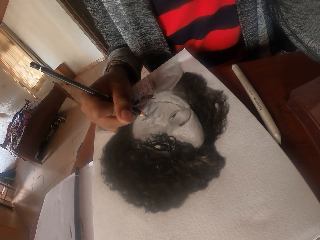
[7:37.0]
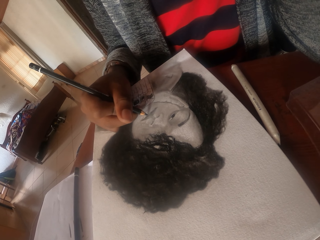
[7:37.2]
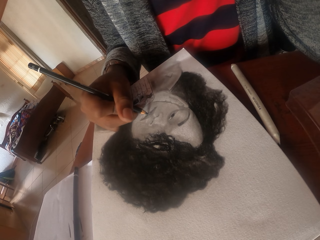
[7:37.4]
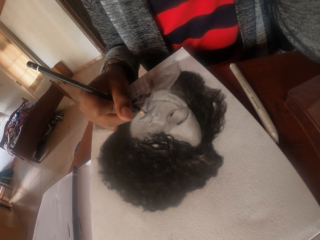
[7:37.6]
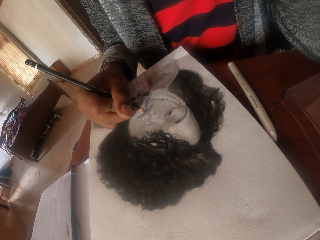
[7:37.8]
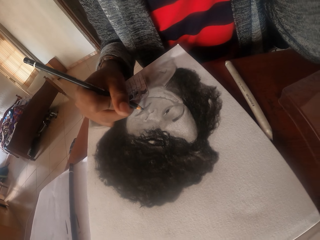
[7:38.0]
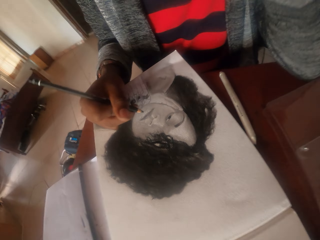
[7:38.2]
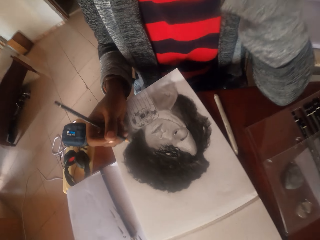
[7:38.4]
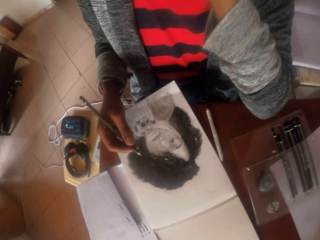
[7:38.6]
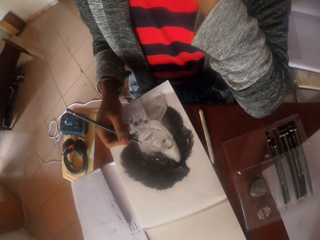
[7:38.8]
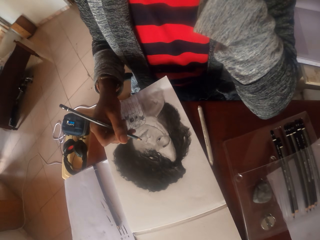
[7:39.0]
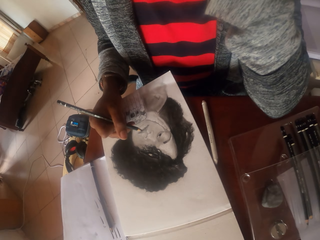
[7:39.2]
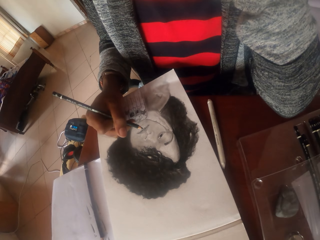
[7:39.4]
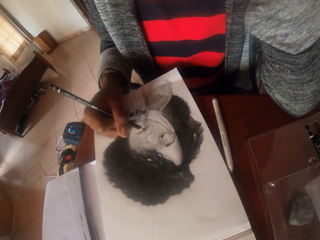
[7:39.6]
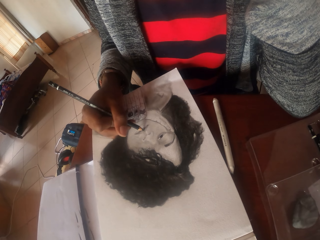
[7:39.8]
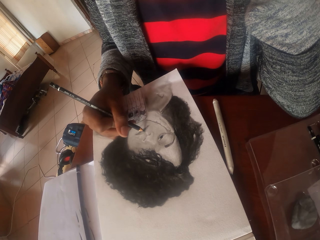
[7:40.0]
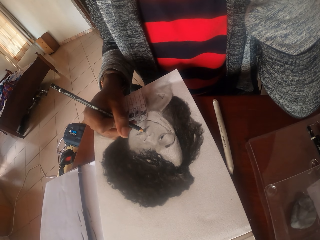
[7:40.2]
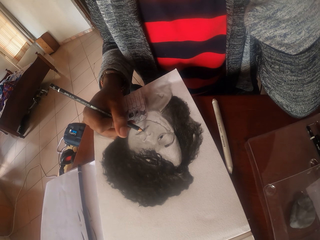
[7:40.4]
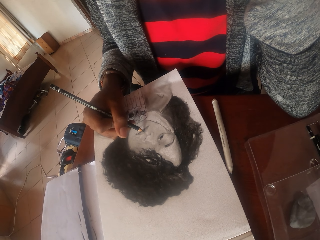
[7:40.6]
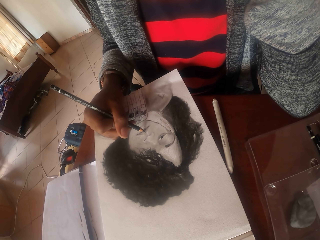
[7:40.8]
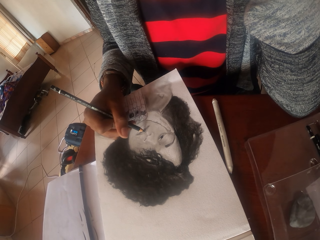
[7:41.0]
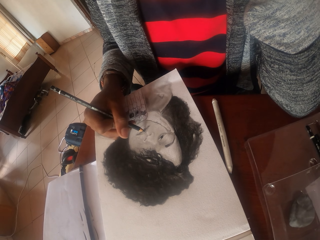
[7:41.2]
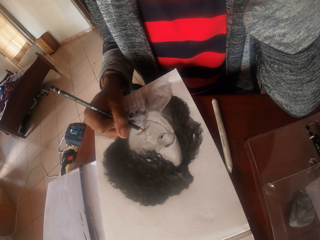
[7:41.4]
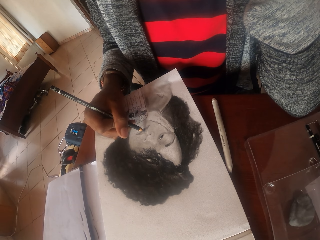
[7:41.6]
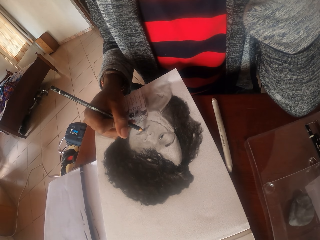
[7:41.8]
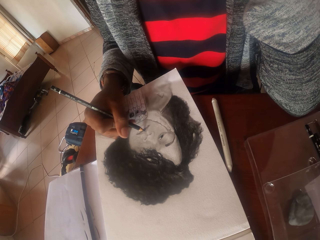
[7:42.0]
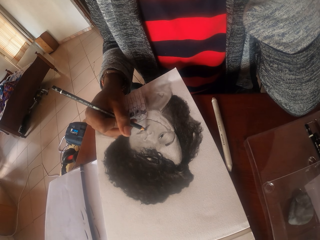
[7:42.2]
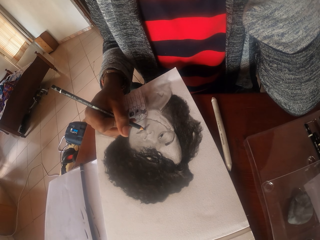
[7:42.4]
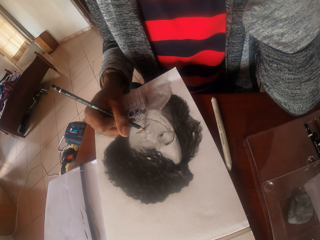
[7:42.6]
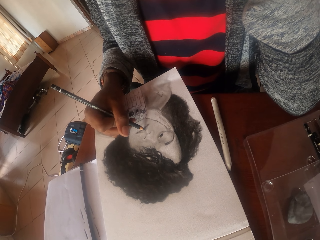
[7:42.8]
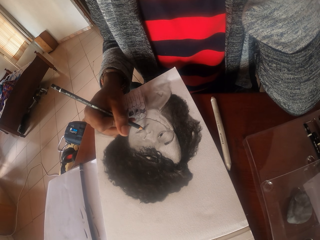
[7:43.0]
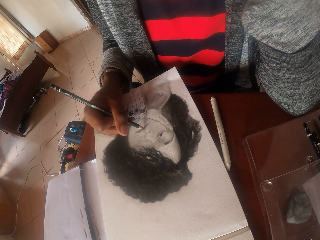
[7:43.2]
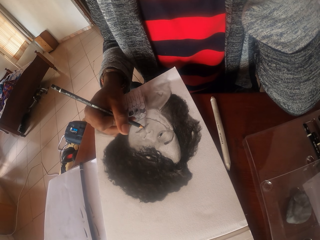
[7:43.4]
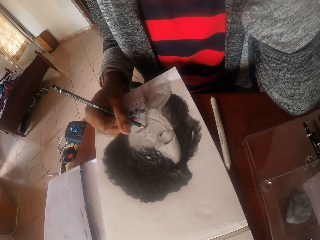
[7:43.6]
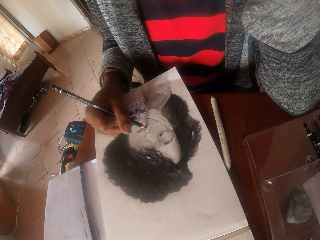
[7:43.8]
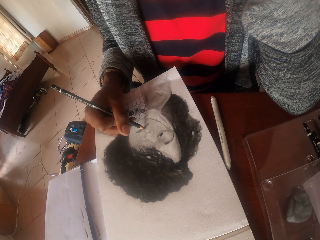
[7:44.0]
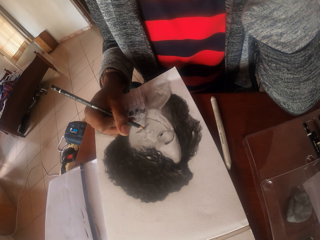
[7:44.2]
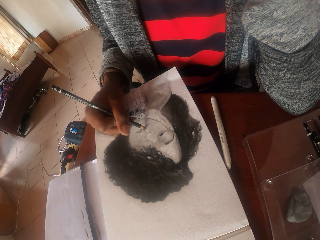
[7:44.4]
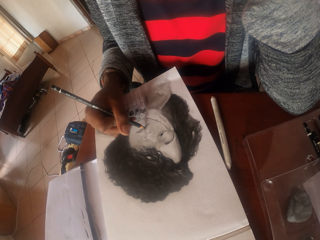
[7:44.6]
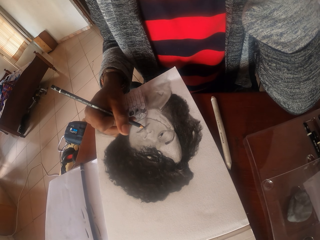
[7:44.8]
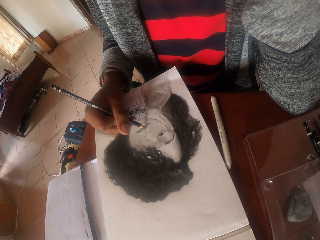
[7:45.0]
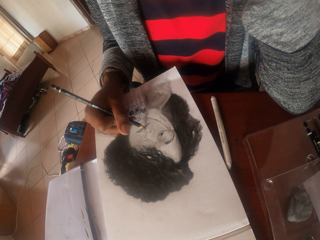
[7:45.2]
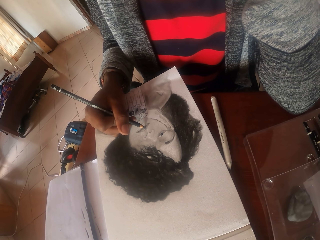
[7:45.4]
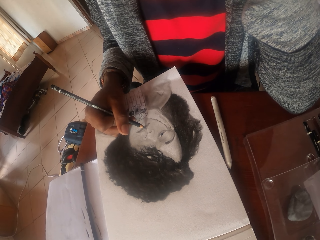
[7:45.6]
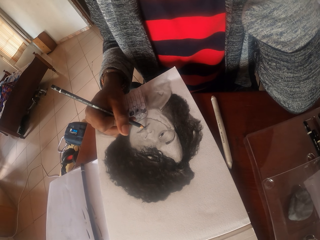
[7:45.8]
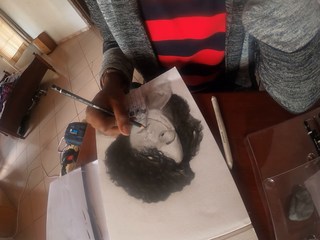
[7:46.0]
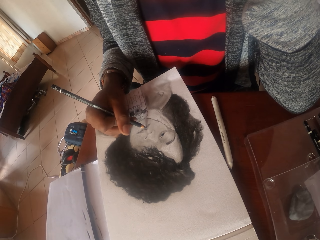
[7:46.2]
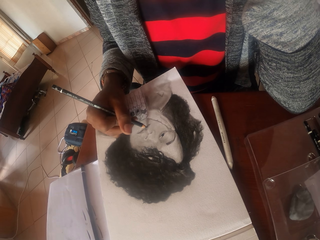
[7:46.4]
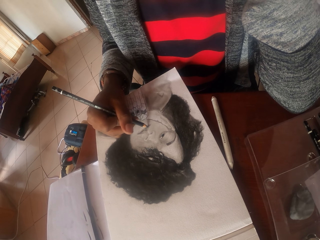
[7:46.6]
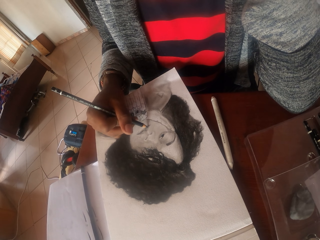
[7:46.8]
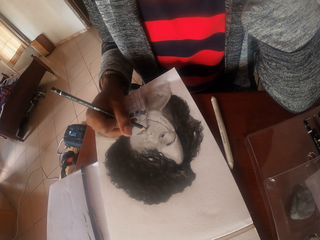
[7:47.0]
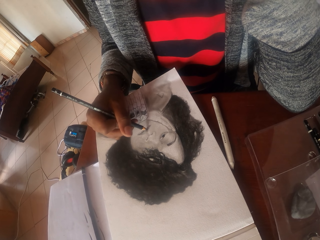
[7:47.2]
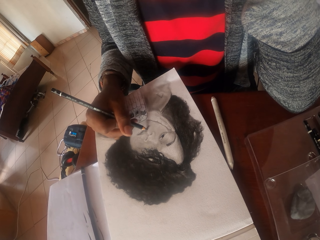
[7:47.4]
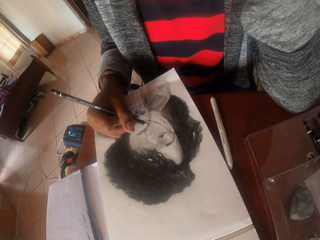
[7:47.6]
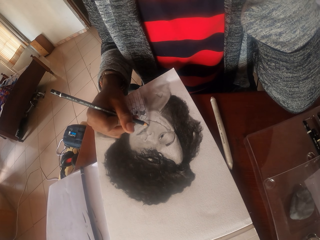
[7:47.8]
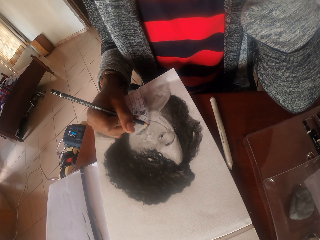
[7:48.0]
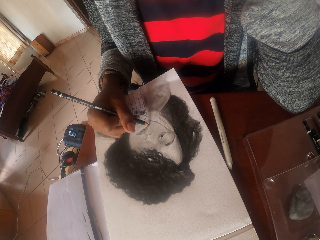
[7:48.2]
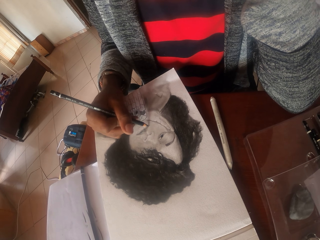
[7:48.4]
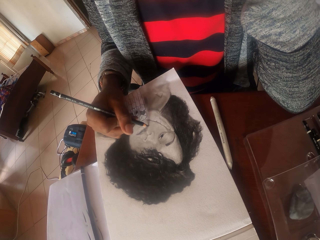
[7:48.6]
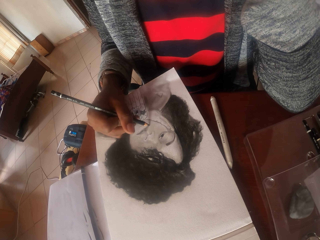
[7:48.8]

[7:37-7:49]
The camera wearer moves the head. They draw on the paper with a pencil.

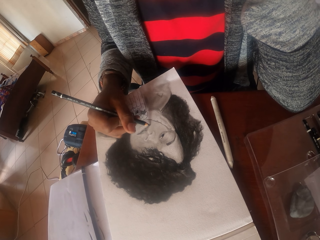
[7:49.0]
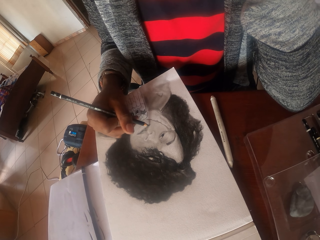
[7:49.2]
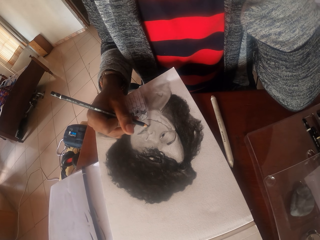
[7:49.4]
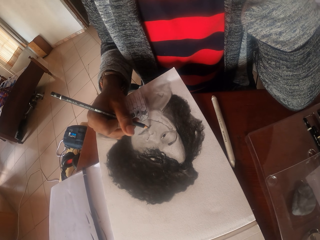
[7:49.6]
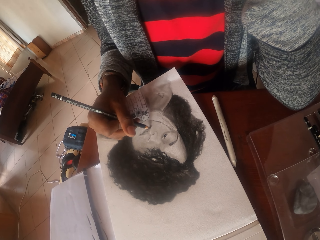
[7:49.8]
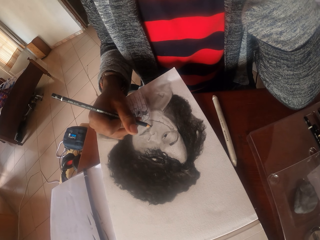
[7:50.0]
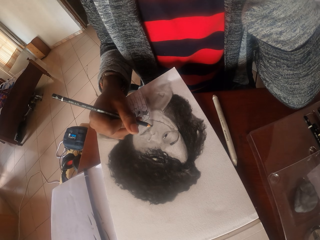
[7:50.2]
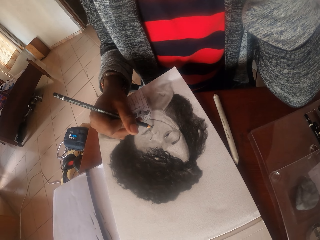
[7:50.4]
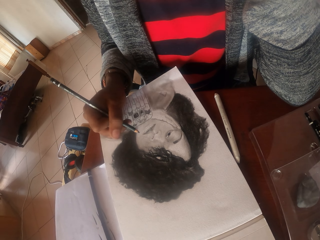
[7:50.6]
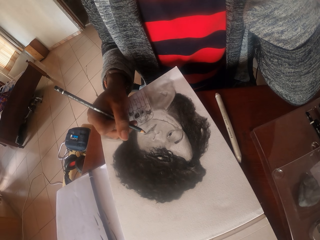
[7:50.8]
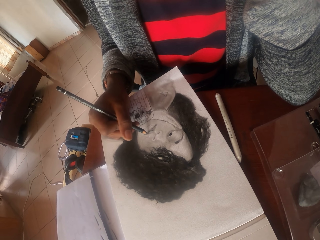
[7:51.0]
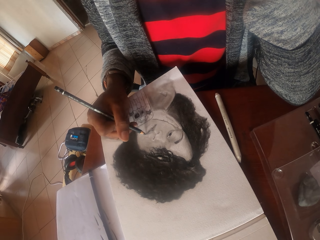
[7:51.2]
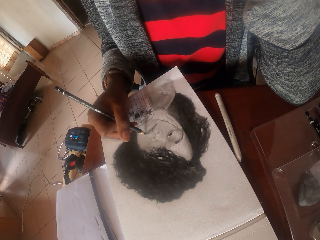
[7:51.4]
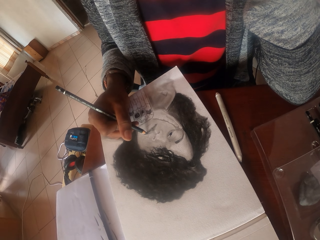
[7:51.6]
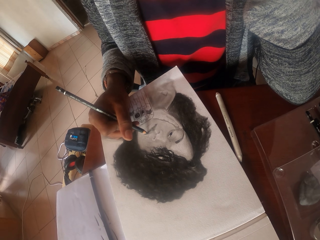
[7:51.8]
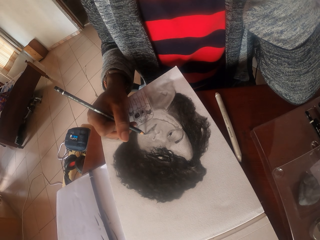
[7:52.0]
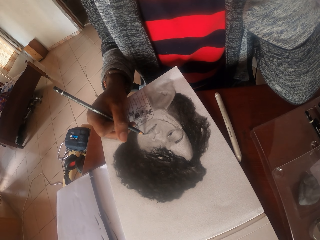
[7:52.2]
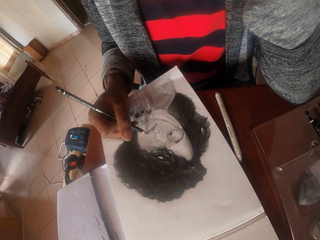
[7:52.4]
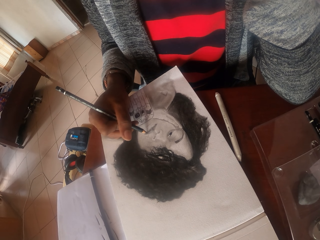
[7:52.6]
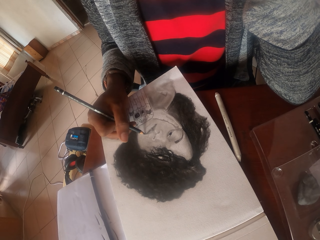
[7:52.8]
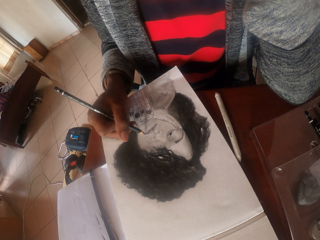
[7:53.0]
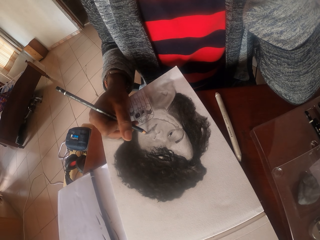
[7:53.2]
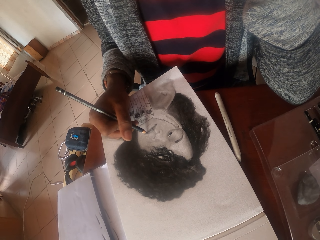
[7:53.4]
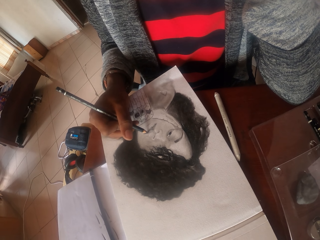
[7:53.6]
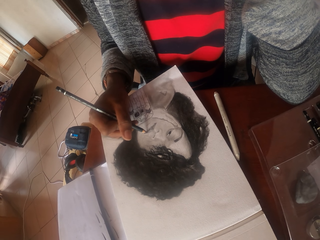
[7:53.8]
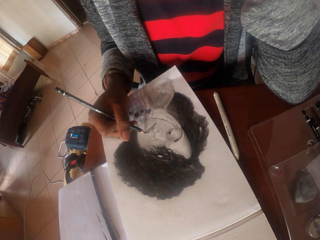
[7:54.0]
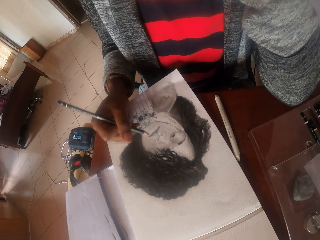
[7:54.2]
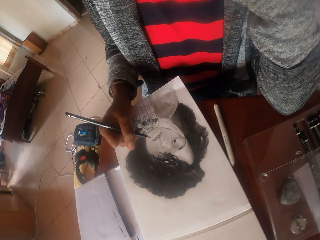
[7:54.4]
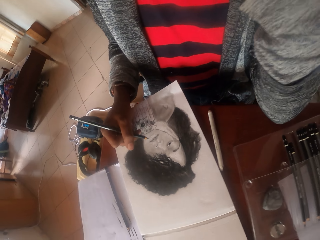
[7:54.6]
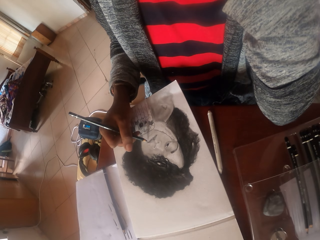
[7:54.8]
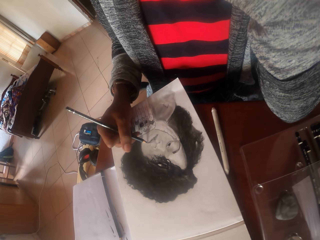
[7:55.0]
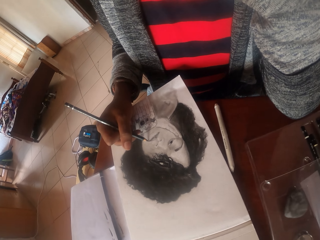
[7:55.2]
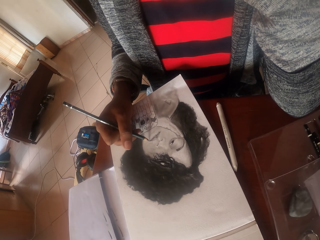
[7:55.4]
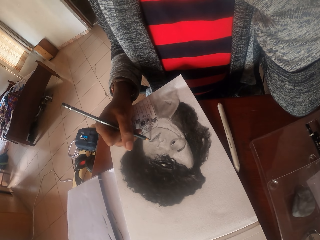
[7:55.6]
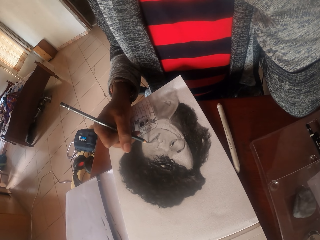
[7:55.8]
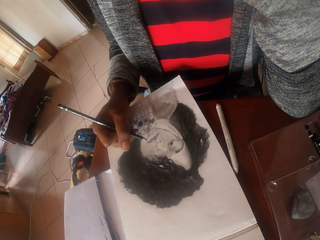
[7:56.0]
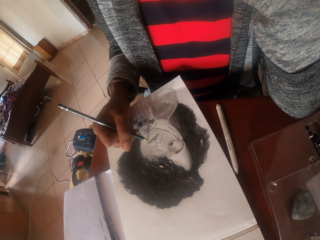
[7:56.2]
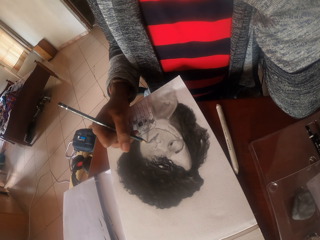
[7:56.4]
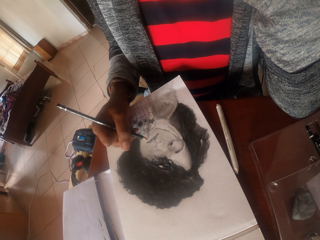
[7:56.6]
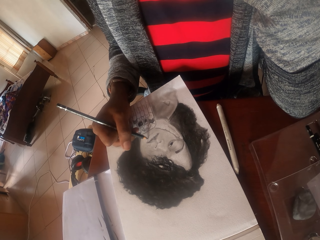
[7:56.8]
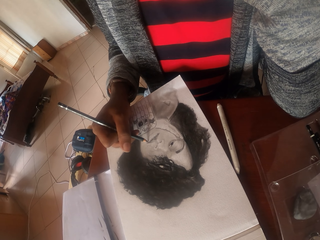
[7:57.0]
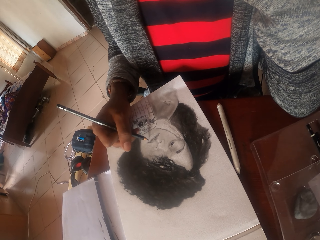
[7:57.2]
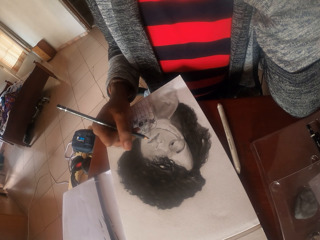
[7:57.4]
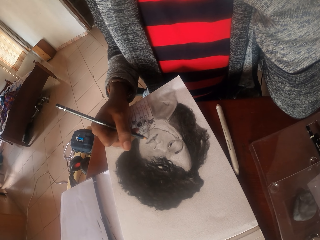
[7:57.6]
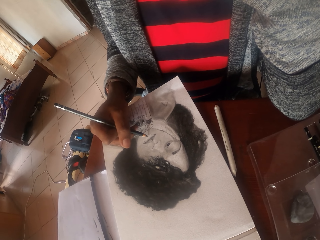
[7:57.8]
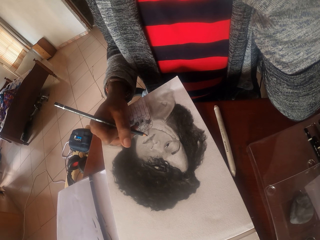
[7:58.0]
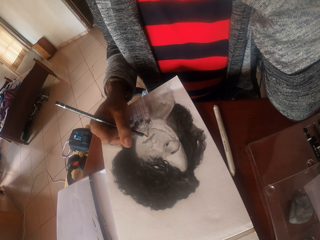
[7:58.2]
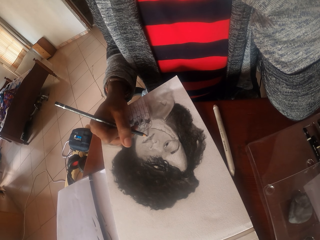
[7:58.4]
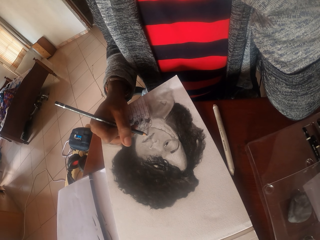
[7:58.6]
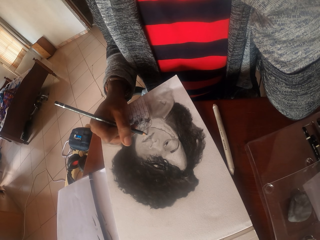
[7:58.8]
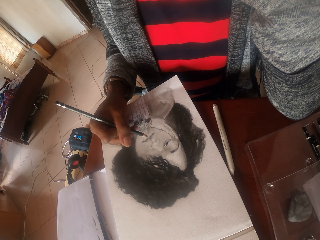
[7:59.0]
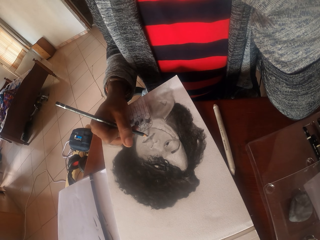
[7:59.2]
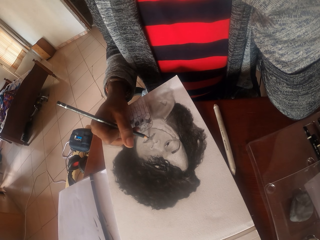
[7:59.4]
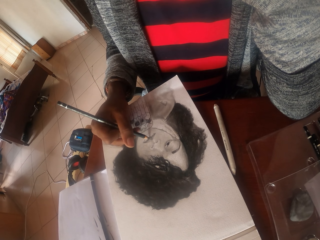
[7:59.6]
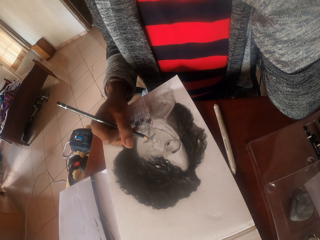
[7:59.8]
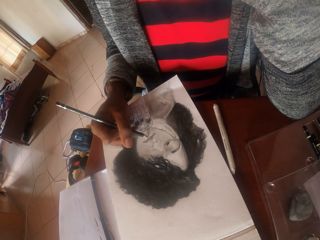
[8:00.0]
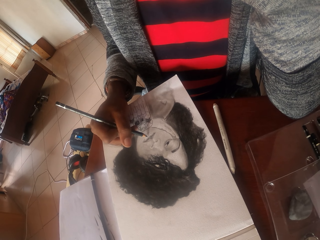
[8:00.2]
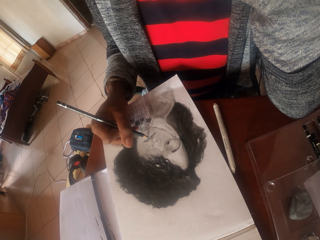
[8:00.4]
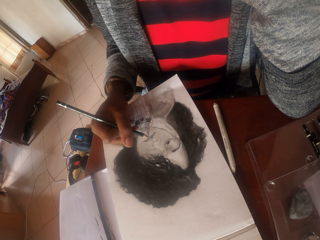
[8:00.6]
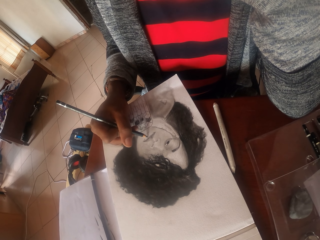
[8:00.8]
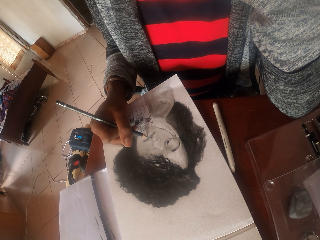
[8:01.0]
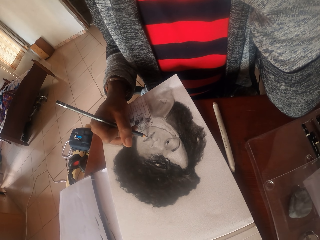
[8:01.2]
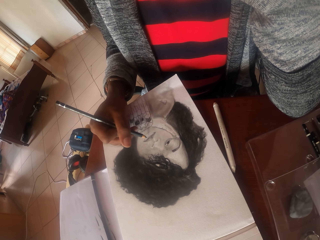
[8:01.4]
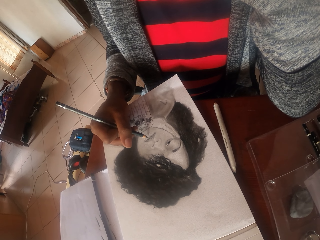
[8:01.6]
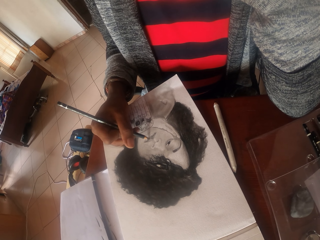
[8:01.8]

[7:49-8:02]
The camera wearer moves the head. They draw on the paper with a pencil.
